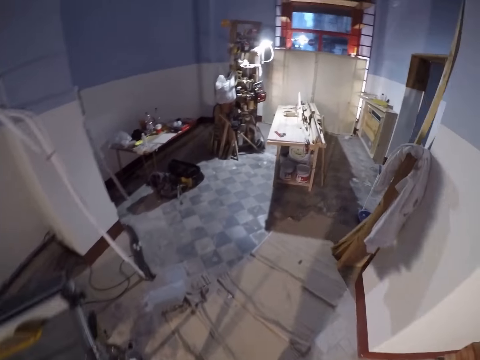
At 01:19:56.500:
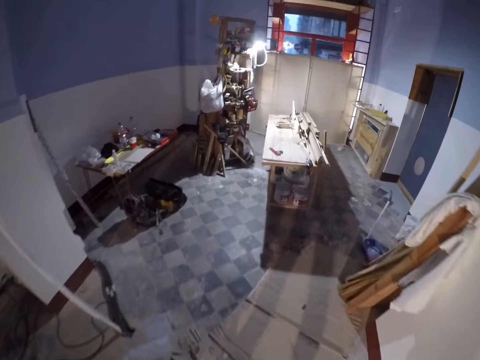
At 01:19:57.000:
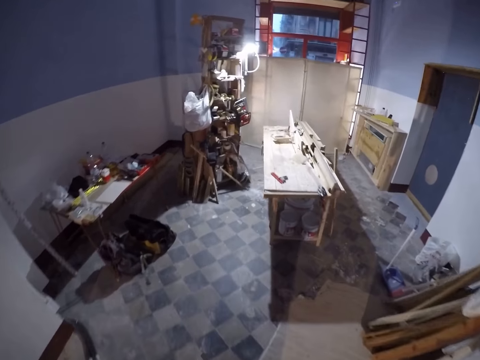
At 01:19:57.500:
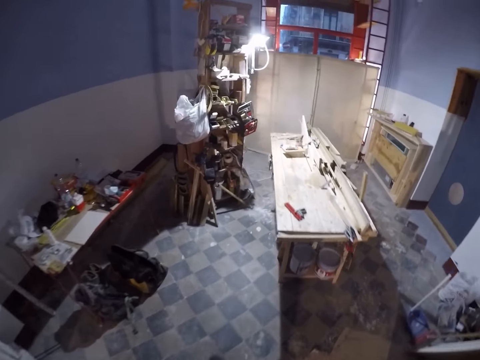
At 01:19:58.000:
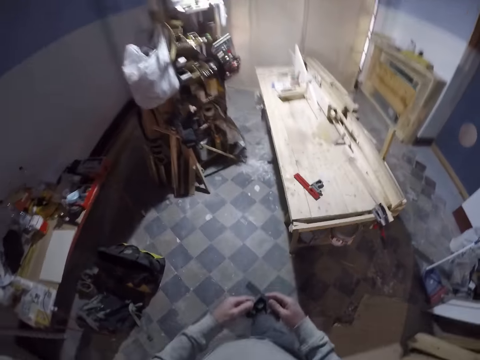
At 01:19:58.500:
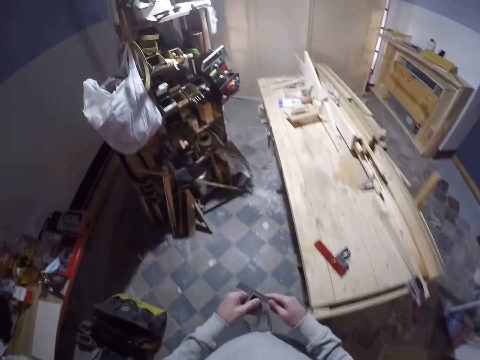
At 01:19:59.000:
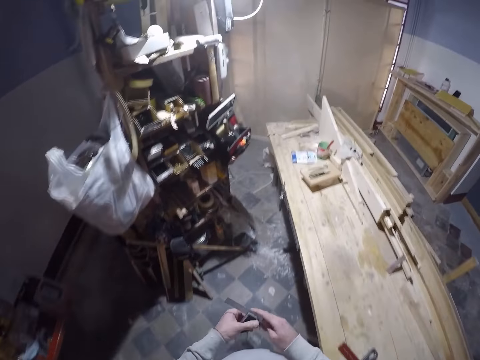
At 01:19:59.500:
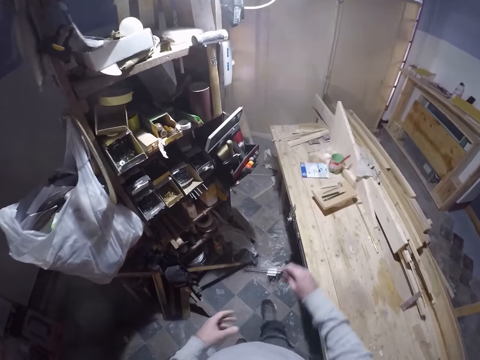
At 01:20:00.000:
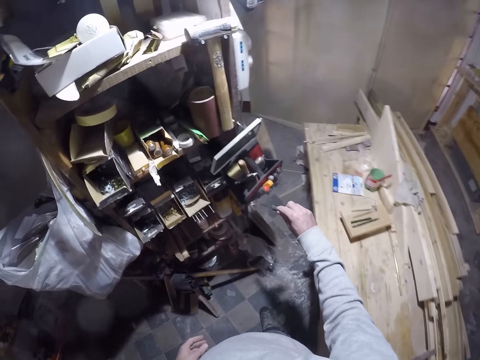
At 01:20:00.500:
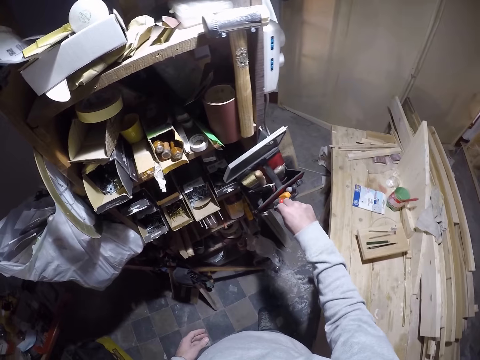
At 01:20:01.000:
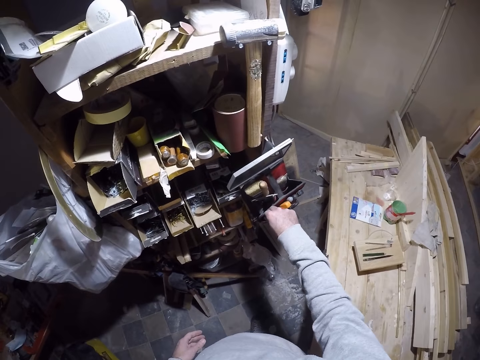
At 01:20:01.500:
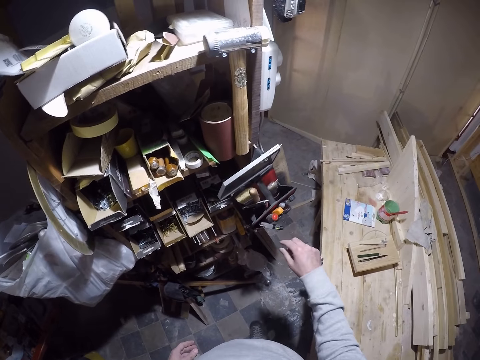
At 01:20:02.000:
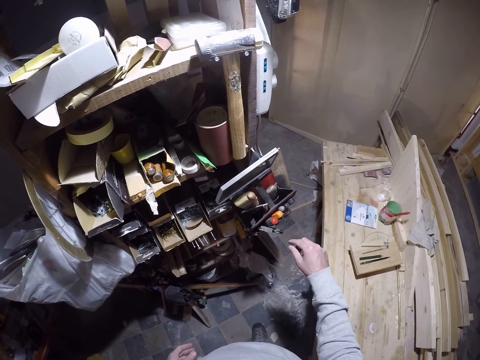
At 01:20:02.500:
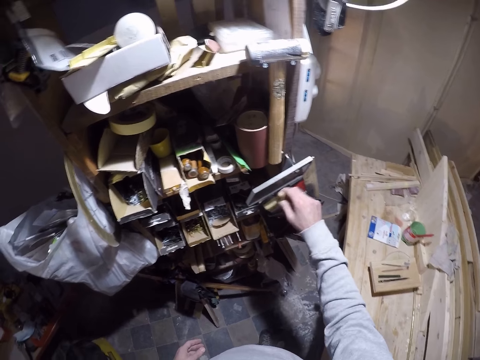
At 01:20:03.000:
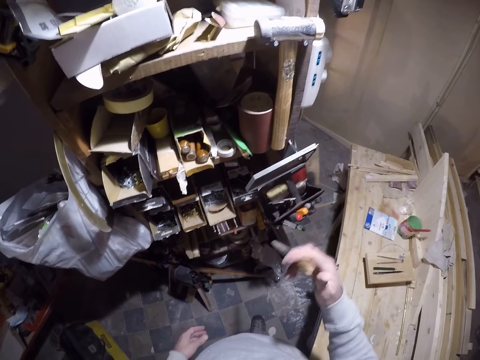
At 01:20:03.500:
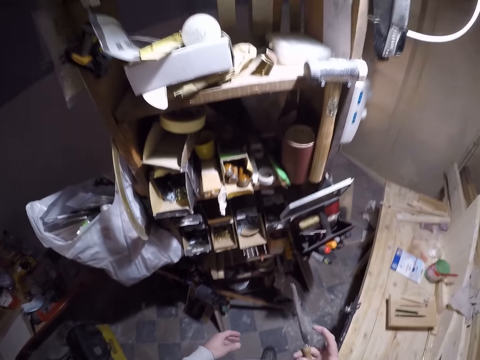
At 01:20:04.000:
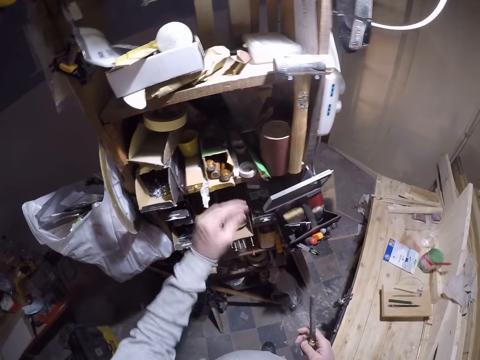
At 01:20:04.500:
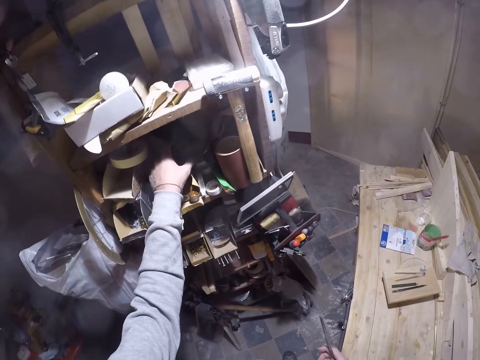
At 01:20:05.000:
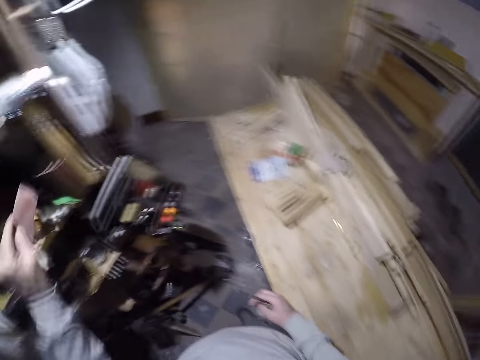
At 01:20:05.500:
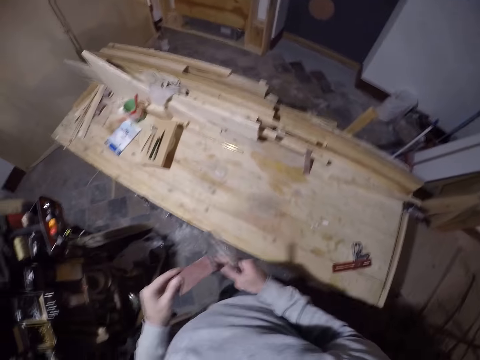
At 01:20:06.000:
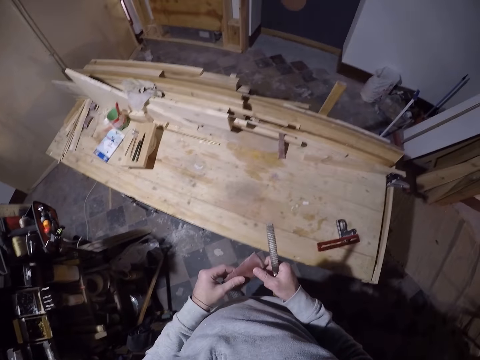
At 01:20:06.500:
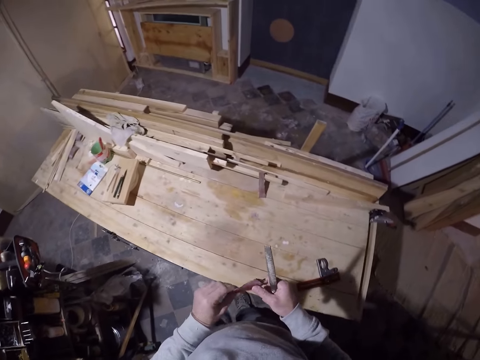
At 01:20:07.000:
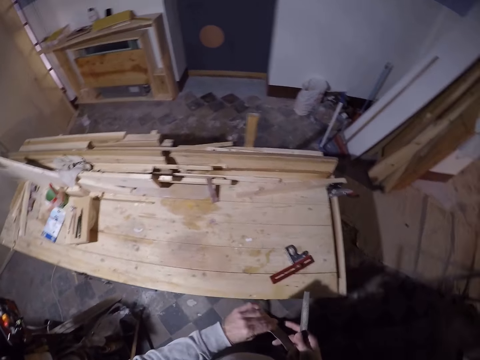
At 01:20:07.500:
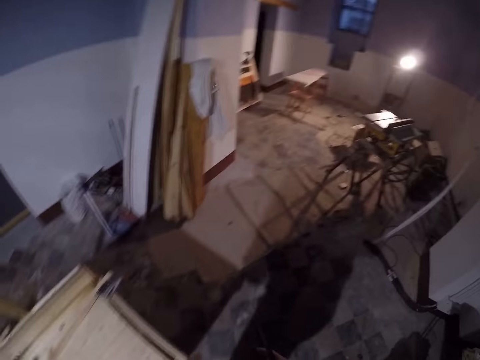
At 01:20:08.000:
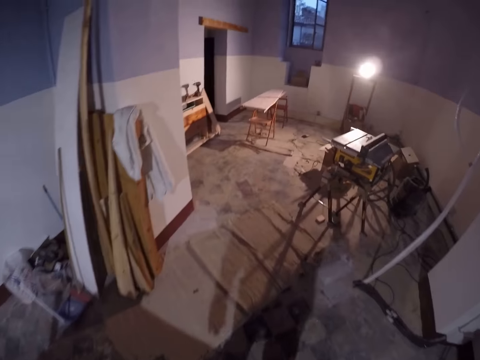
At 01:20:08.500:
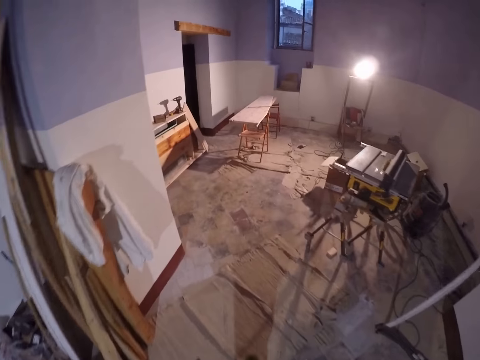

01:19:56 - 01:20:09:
The camera wearer holds the knife with his right hand. He places the knife in the bag on the cabinet with his right hand. He picks up a metal file from the bag on the cabinet with his right hand. He picks up sandpaper from the cabinet with his left hand. He holds the sandpaper with his right hand.

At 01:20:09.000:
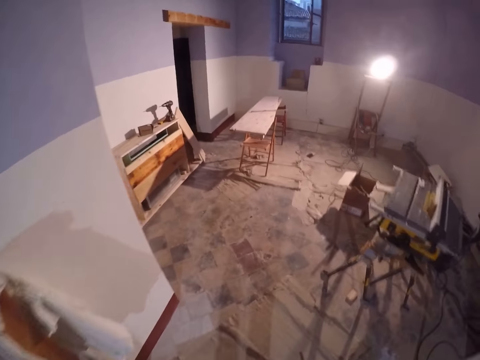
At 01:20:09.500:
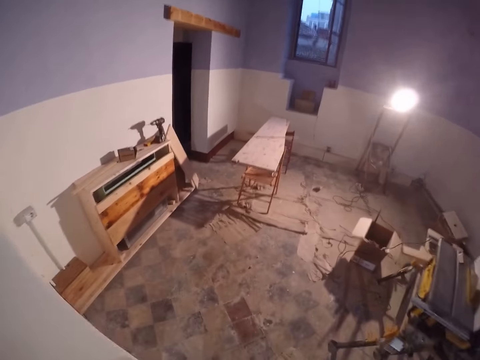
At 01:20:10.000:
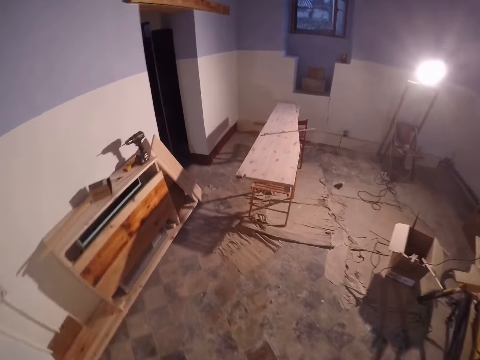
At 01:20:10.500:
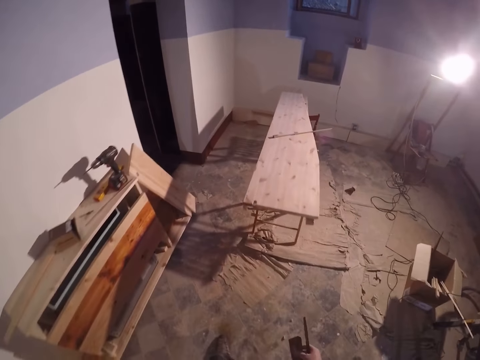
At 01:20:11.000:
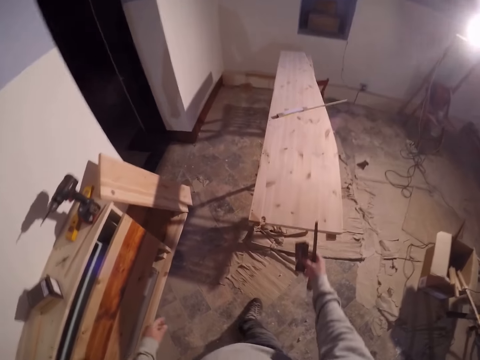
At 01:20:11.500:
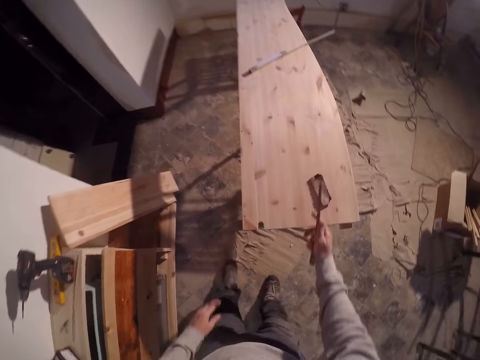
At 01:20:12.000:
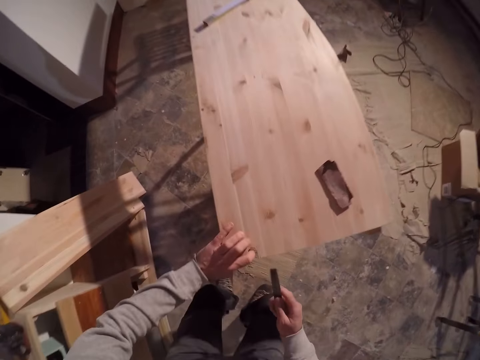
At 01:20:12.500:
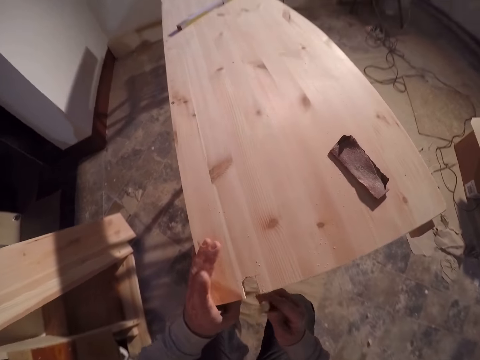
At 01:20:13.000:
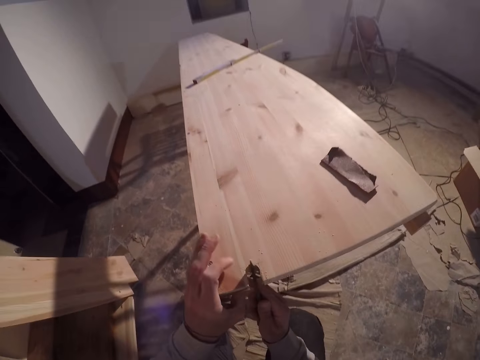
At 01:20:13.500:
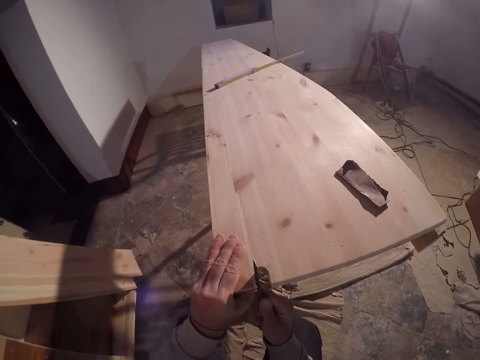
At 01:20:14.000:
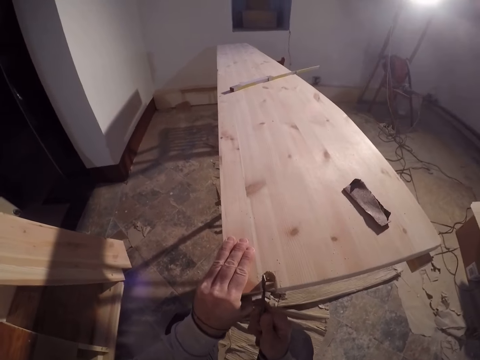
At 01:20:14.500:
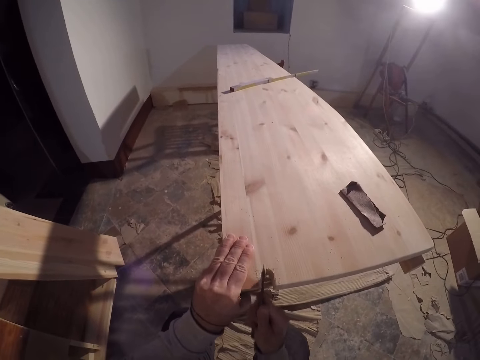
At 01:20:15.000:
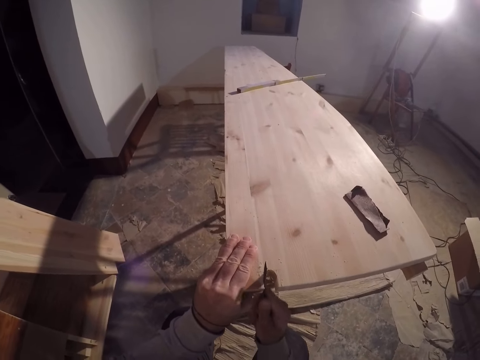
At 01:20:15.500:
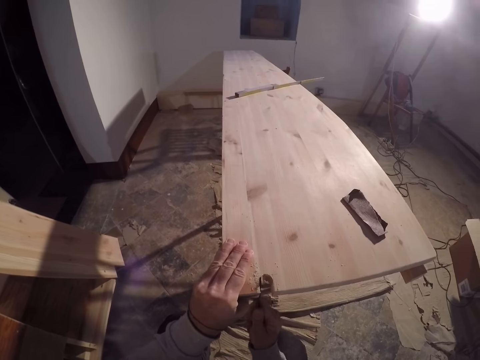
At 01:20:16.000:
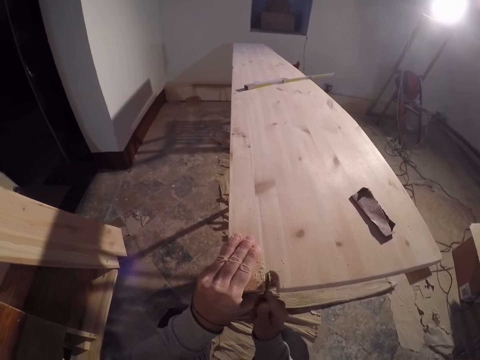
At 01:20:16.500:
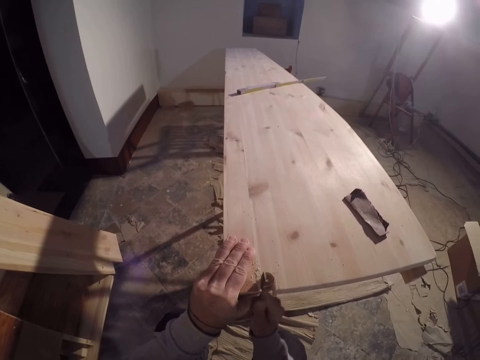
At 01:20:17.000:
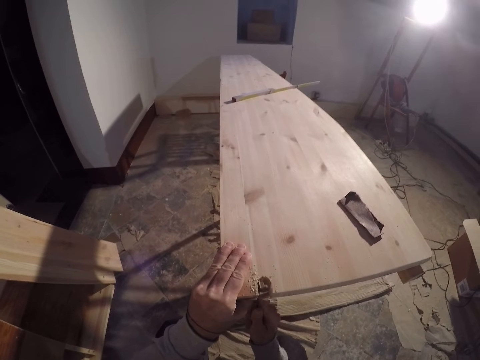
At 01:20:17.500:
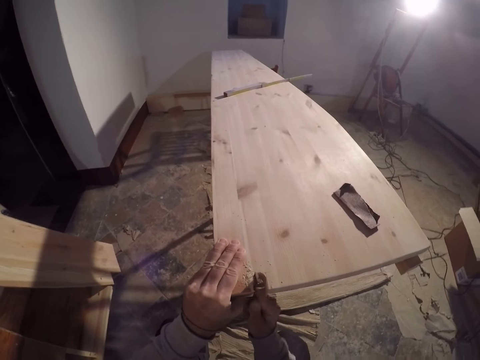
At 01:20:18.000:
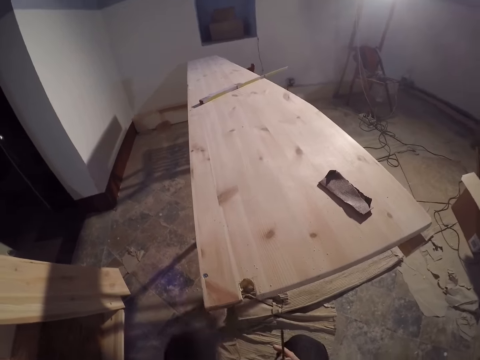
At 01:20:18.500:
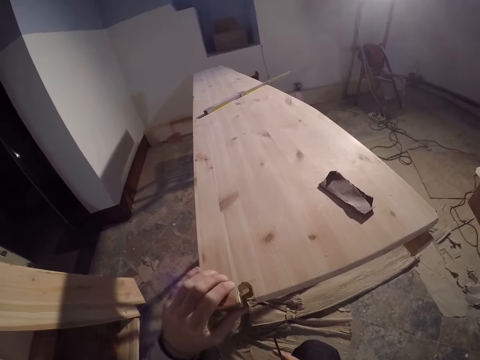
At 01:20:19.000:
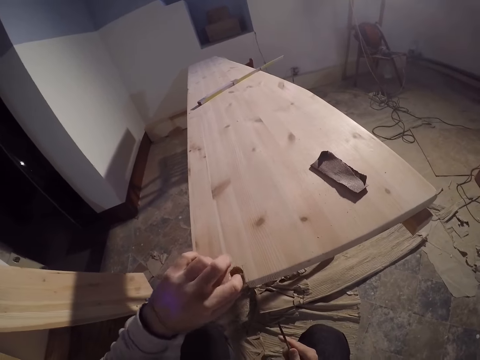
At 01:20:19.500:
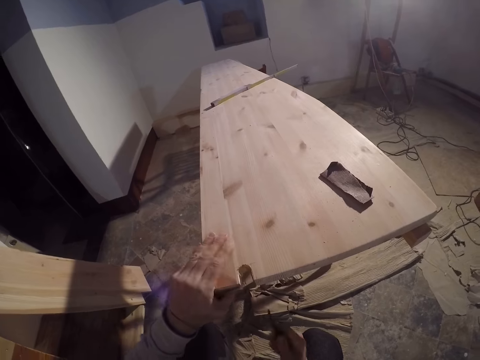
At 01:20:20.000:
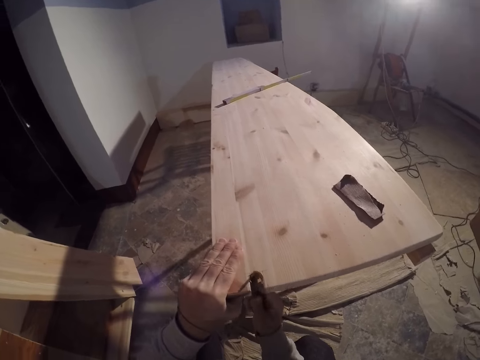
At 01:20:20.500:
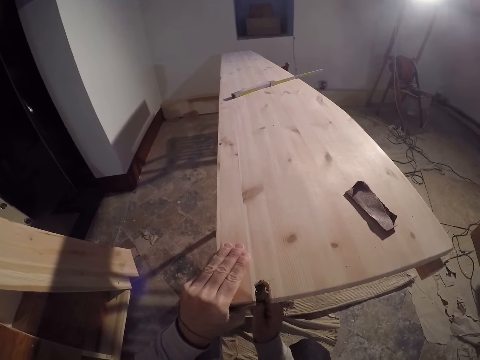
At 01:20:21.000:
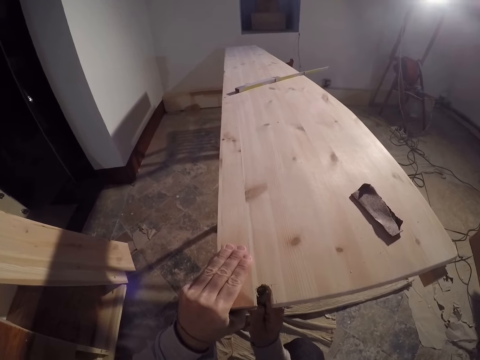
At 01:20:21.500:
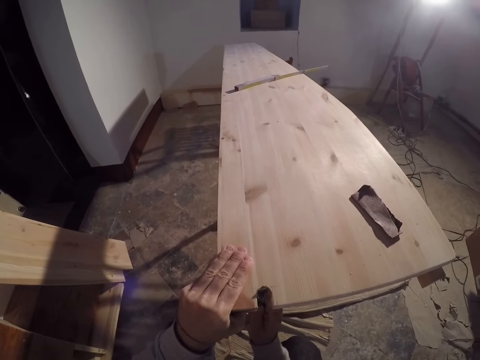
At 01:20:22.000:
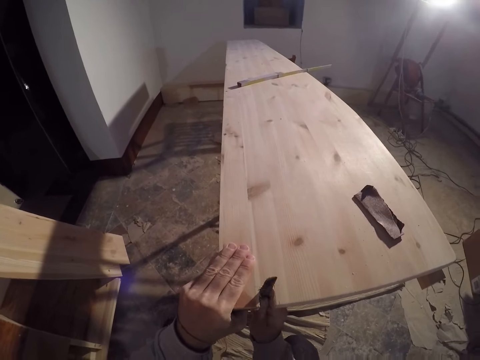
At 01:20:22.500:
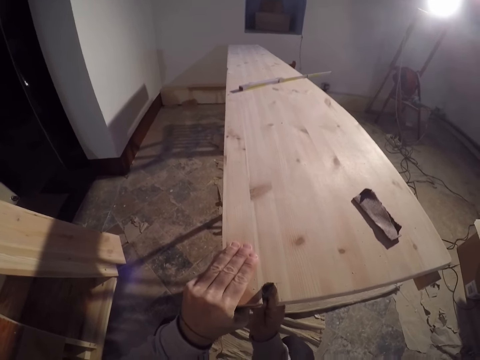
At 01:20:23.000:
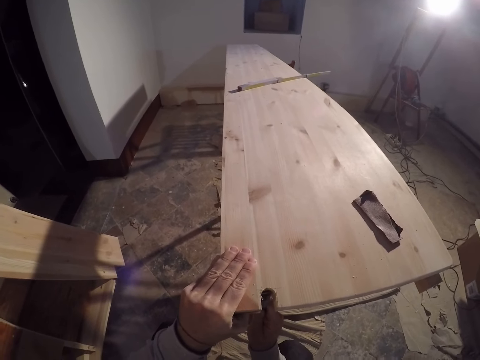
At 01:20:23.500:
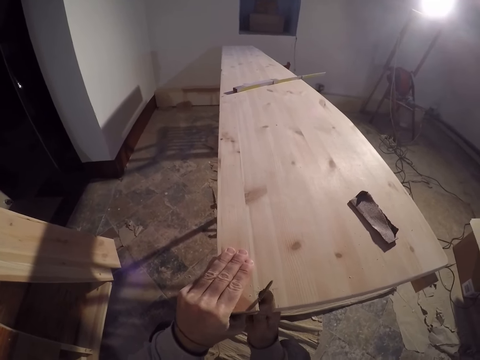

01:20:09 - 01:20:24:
The camera wearer places the sandpaper on the plank with his right hand. He places his left hand on the plank. He files the plank with the metal file in his right hand. He wipes the plank with his left hand. He files the plank with the metal file in his right hand.
